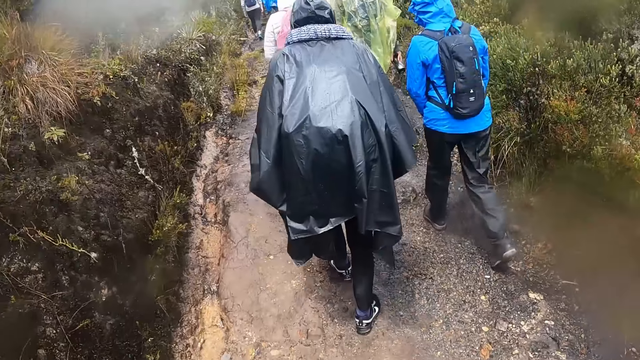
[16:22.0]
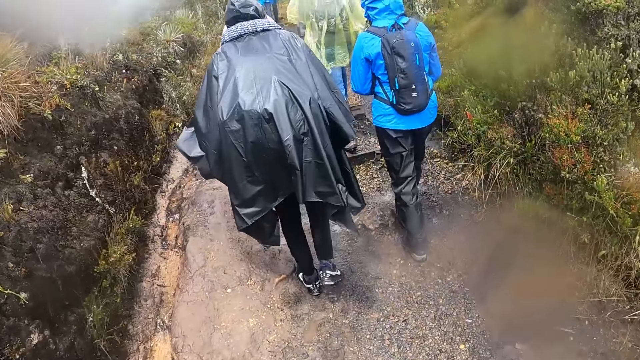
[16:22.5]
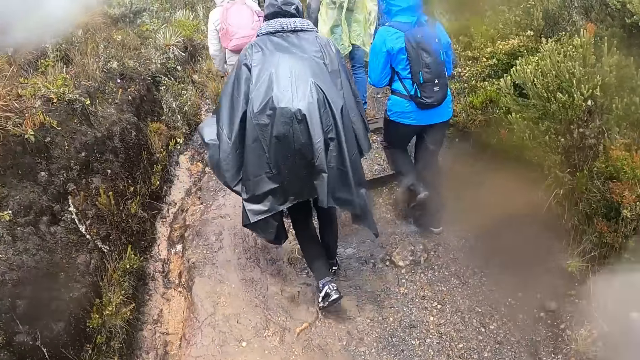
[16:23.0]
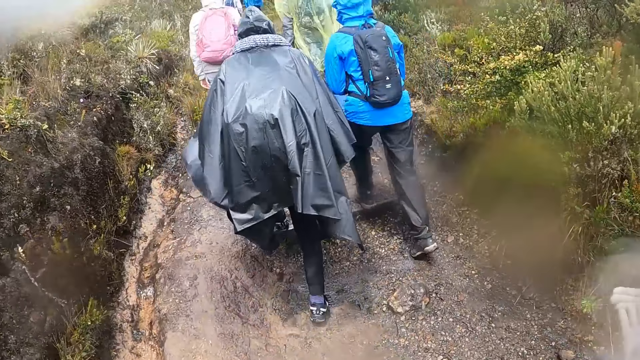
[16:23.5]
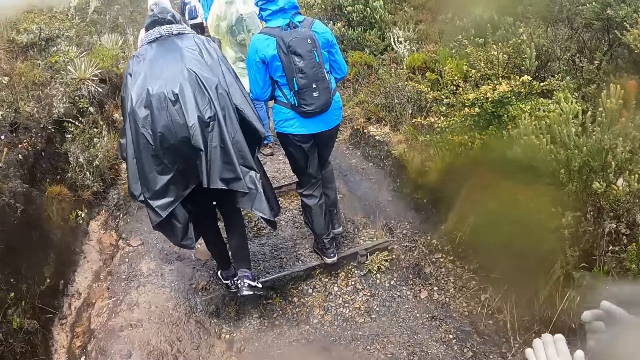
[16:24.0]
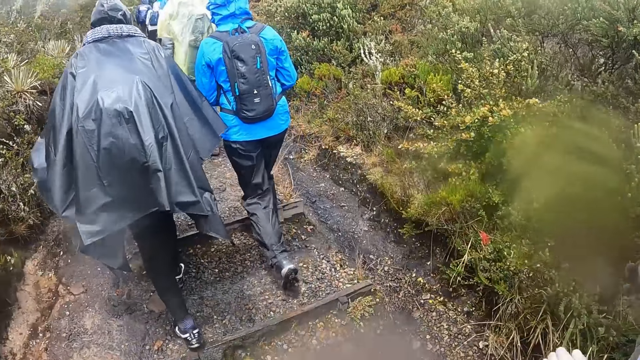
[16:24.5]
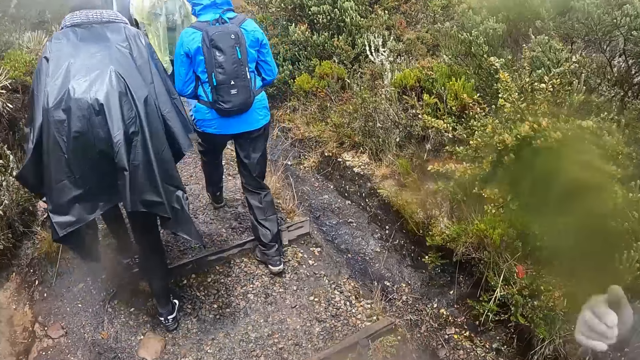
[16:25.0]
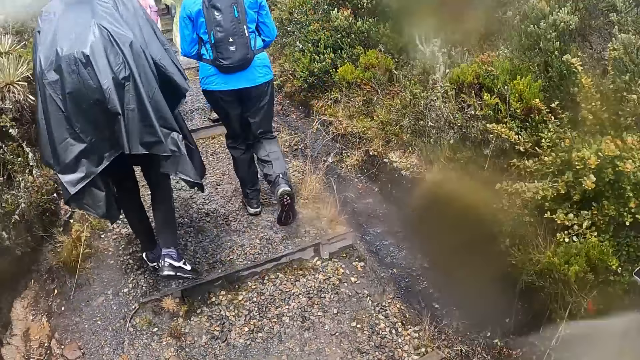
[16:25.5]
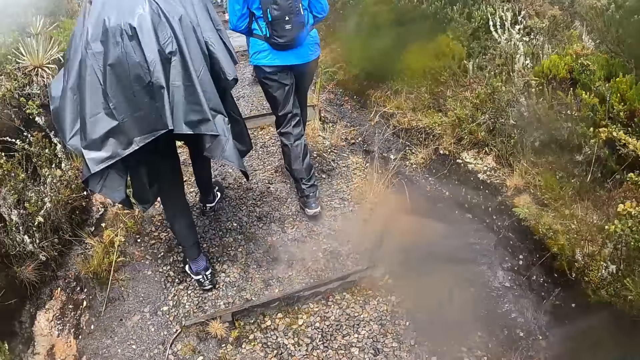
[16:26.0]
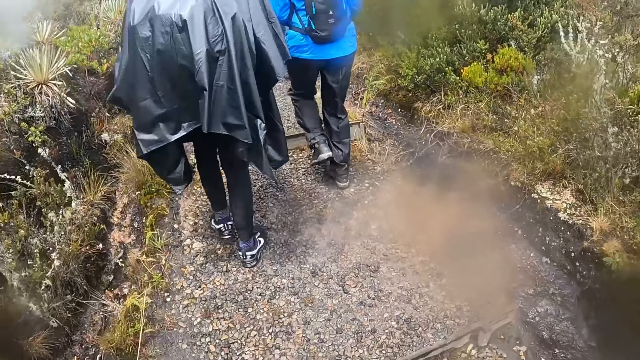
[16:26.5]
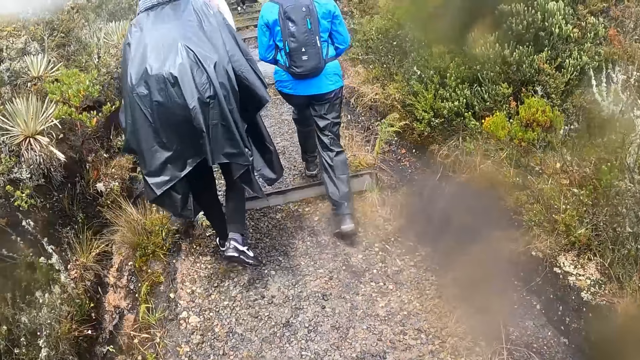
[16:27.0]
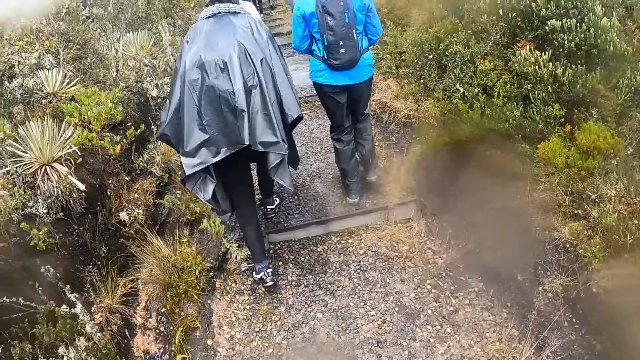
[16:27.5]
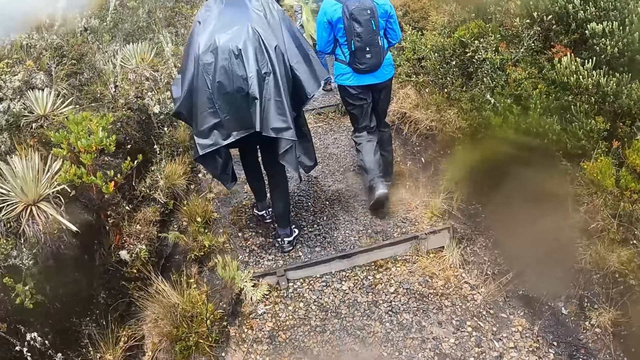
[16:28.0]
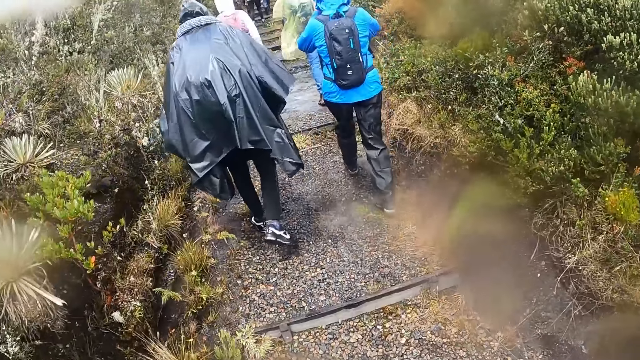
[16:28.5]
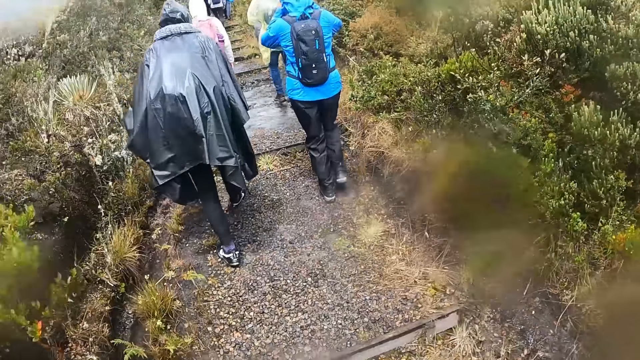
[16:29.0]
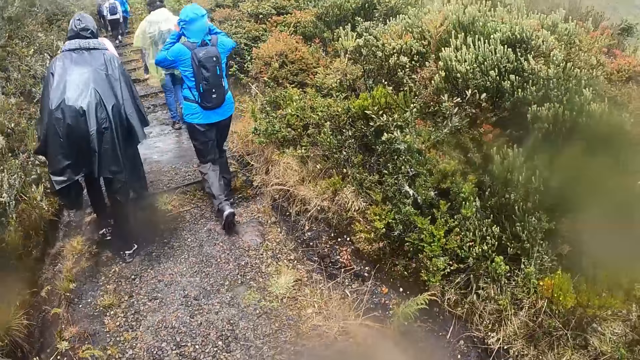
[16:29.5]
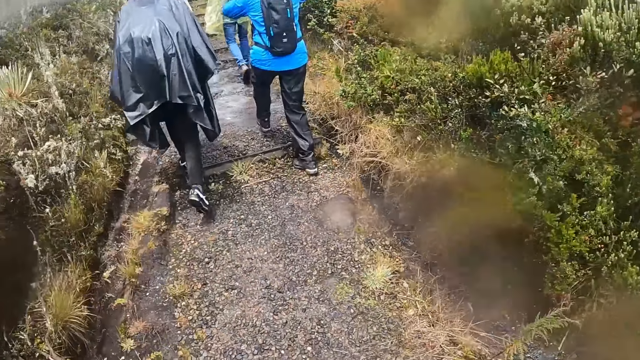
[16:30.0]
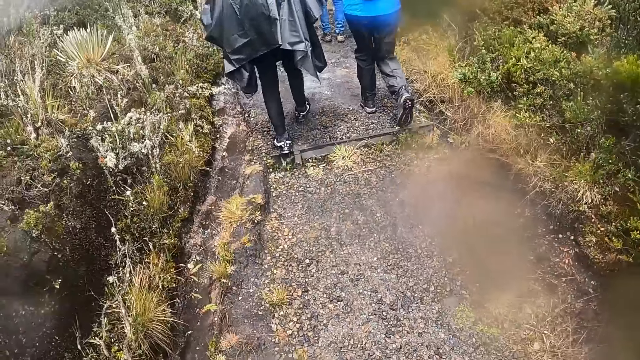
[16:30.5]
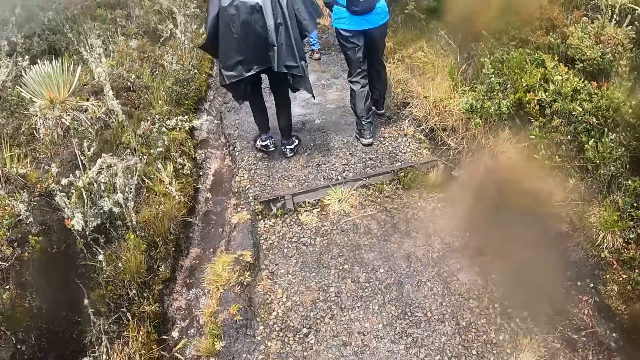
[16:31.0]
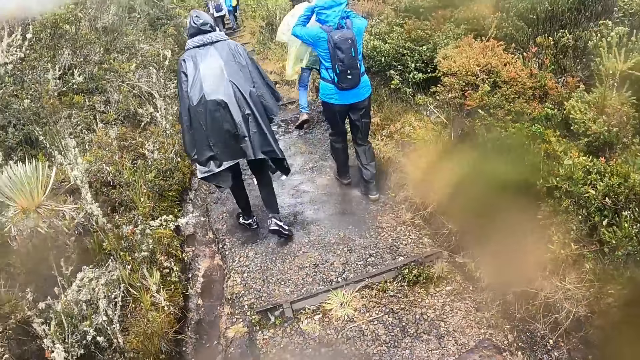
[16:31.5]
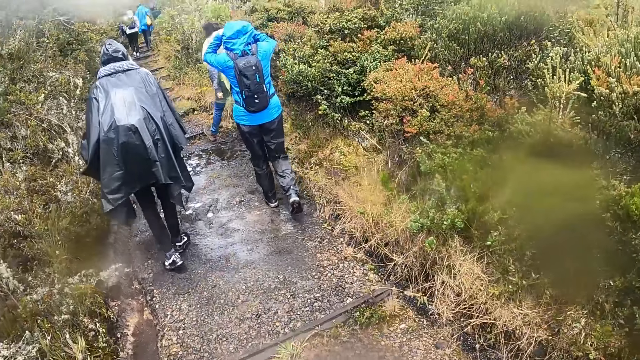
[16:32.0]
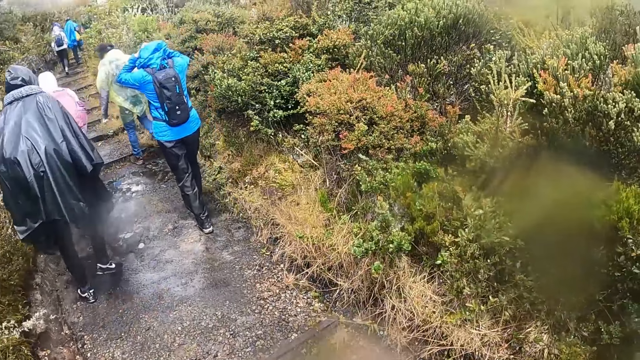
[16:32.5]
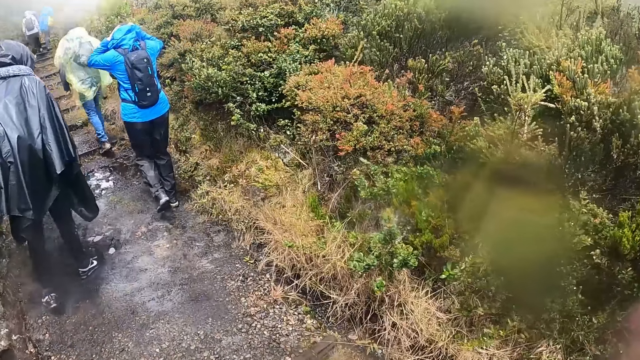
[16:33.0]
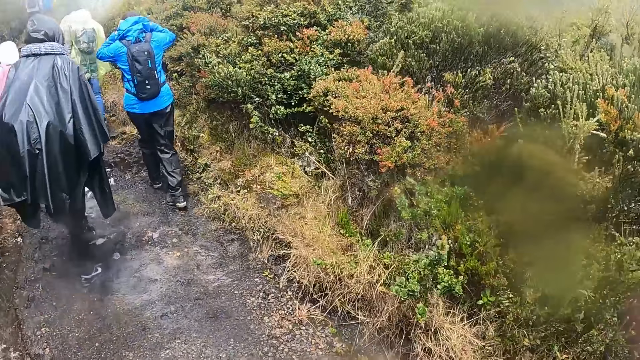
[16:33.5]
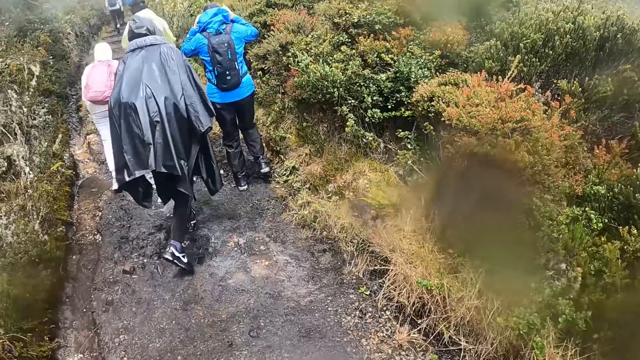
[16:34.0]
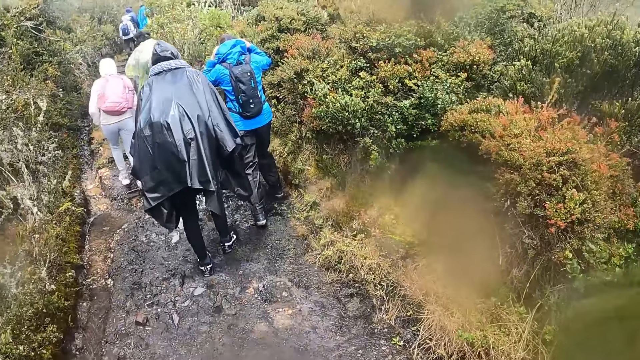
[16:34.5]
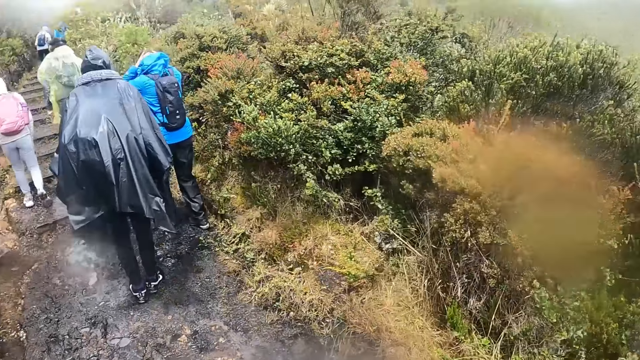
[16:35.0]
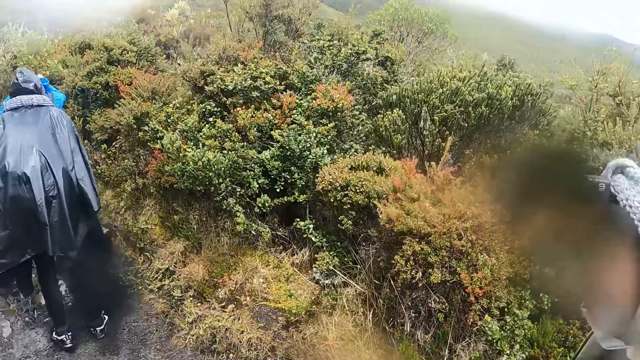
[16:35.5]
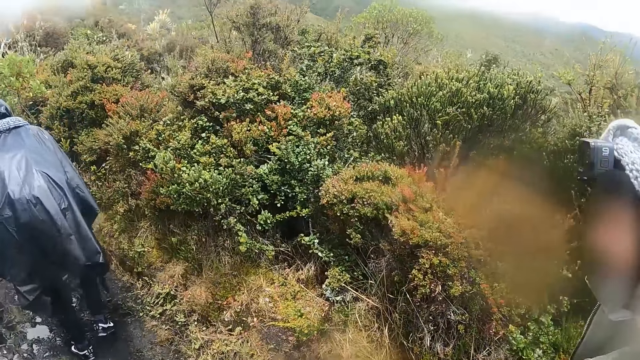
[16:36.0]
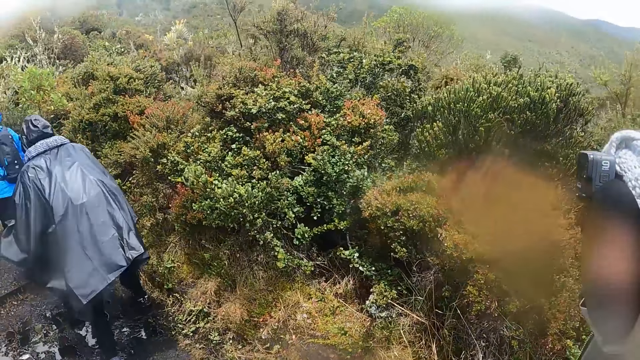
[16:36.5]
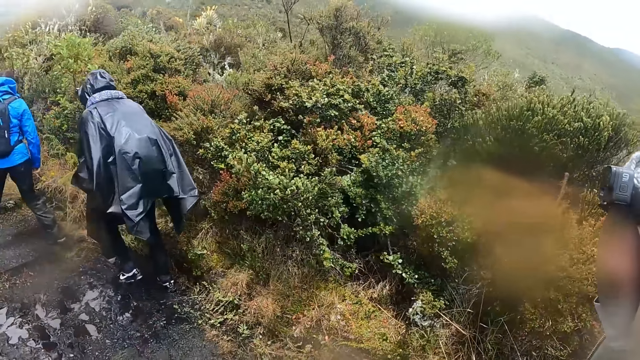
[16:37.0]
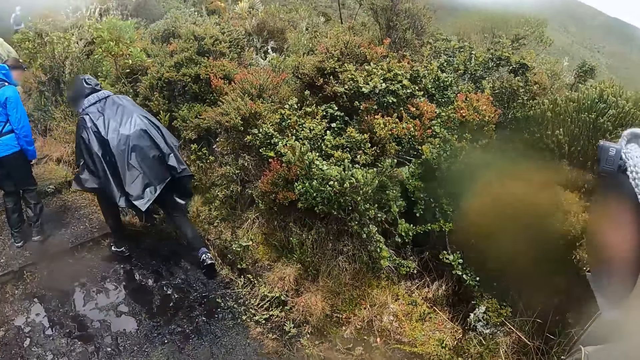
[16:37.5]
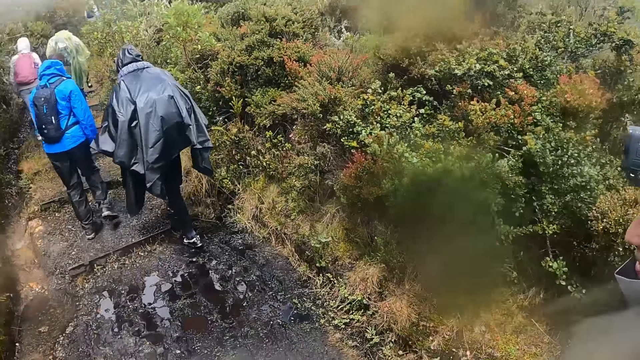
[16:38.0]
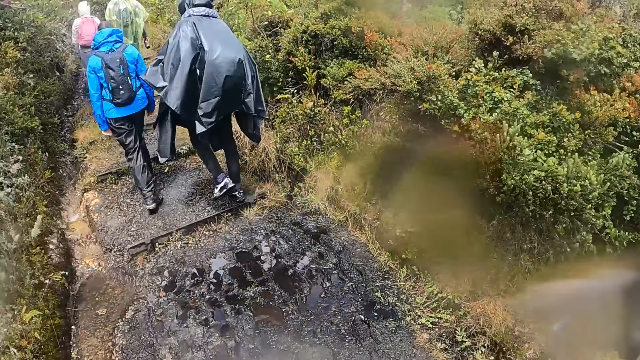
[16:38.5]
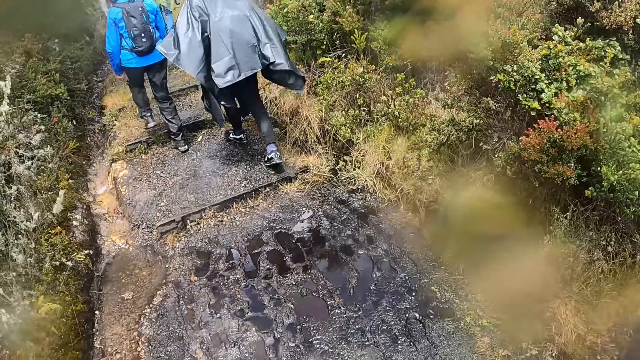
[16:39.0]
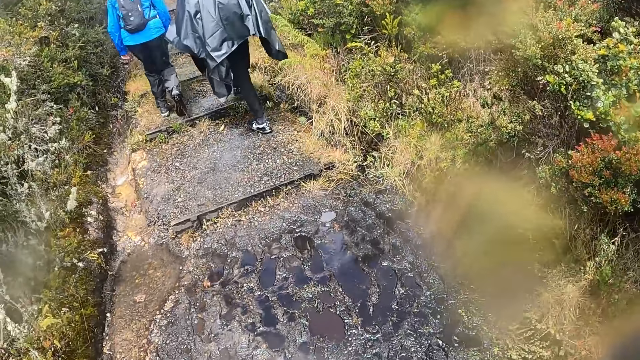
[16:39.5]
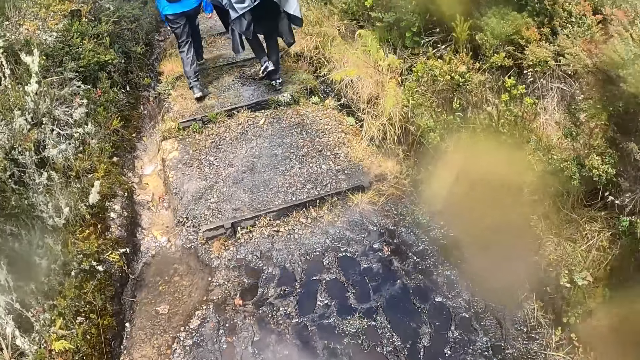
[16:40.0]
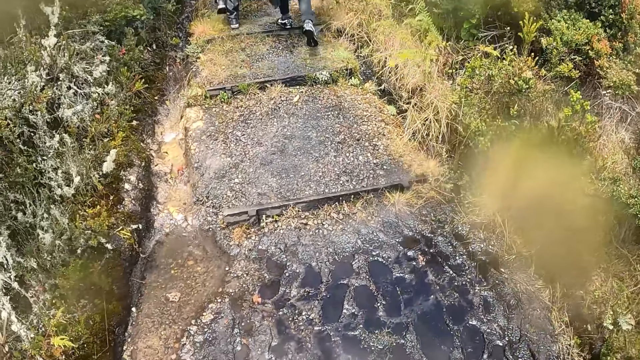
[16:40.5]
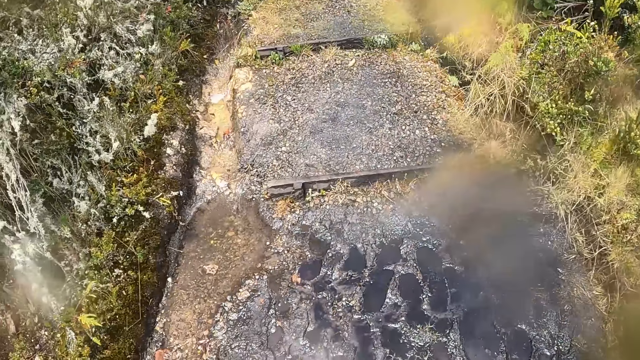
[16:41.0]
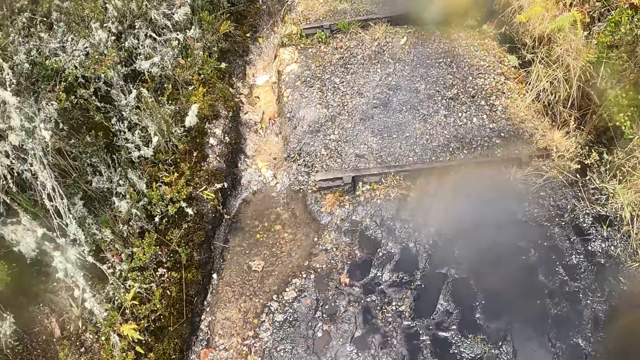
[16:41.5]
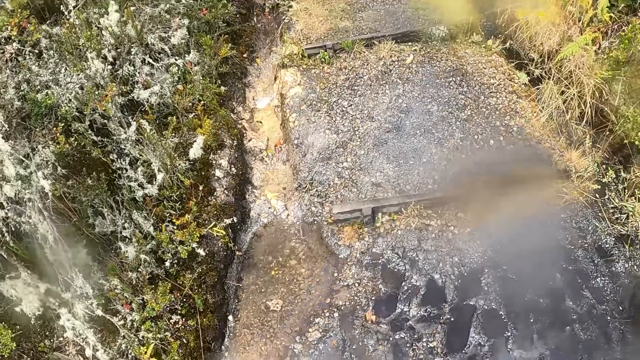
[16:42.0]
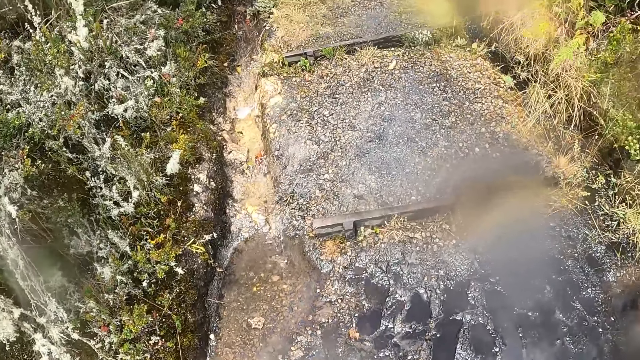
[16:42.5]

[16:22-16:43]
A woman interacts with the camera wearer. The camera wearer talks to the woman. They walk.
